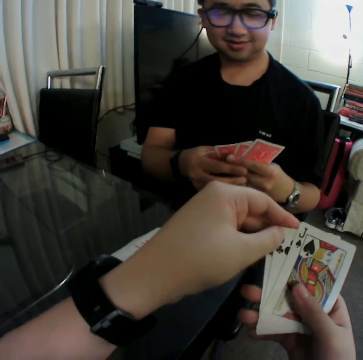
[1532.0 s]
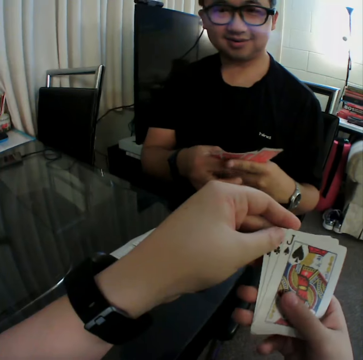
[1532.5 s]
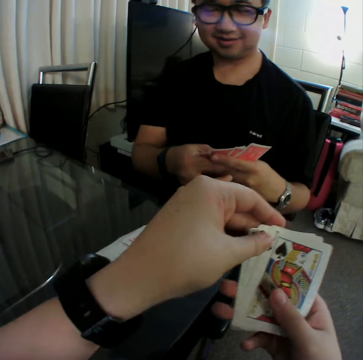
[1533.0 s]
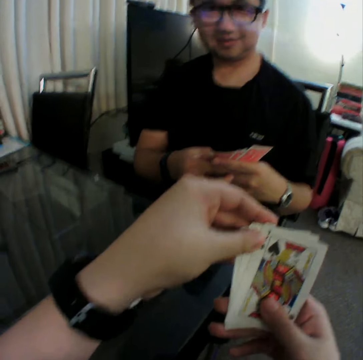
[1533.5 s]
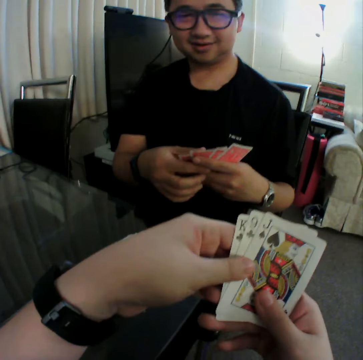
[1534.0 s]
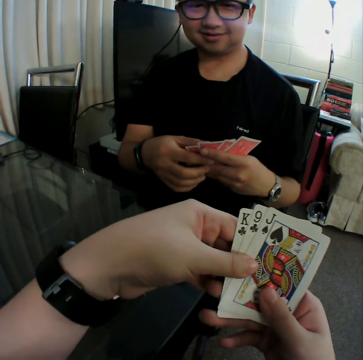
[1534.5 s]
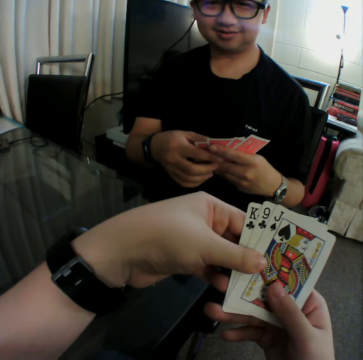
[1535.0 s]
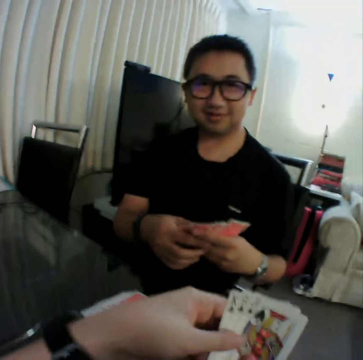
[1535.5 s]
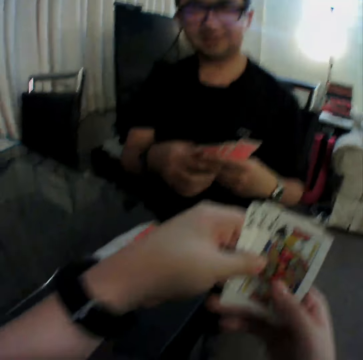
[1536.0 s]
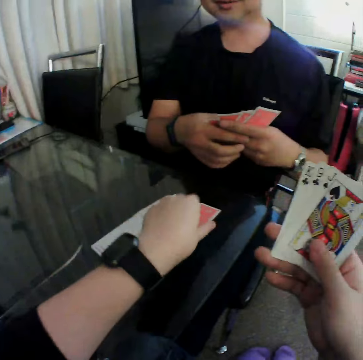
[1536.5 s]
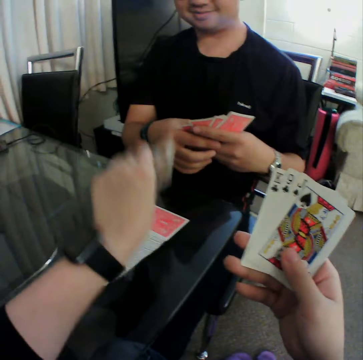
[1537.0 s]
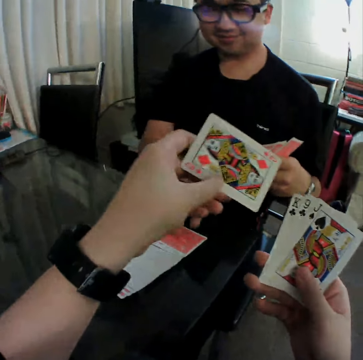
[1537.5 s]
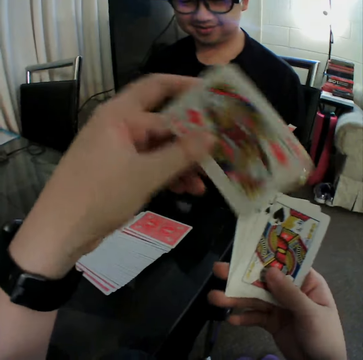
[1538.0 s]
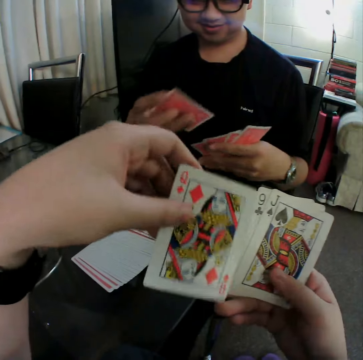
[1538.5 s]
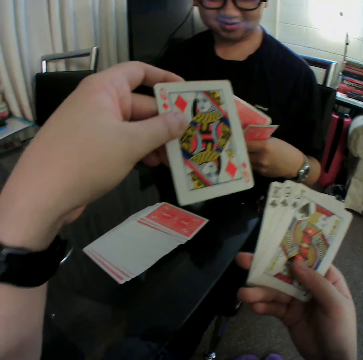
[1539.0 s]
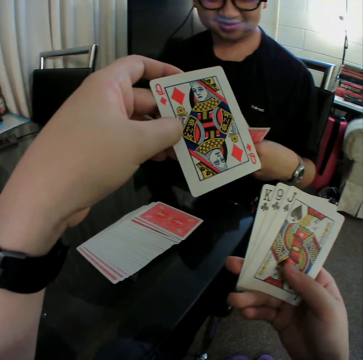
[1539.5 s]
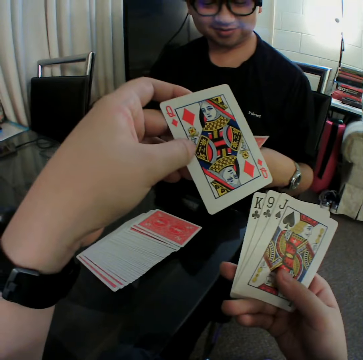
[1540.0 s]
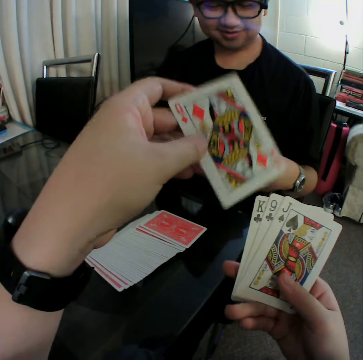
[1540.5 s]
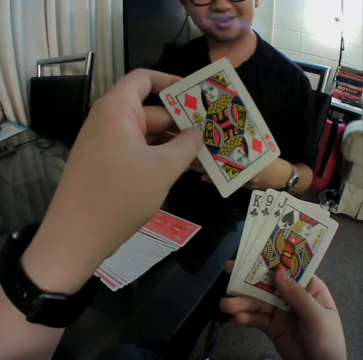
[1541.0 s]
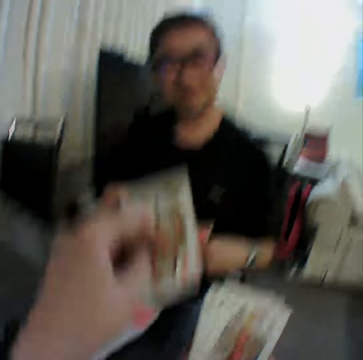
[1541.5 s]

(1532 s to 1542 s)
The camera wearer holds the cards with both hands. A man holds hands with both hands. The camera wearer picks a card from the deck on the table with his left hand. He checks the card. The man picks a card from the deck on the table with his right hand. He checks the card. He passes the card in his right hand to his left hand. He puts the card in between the cards.

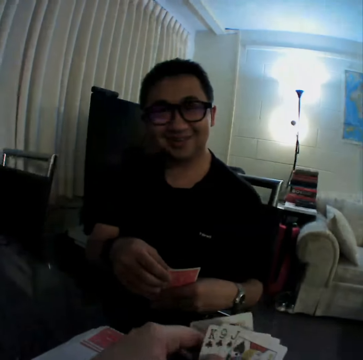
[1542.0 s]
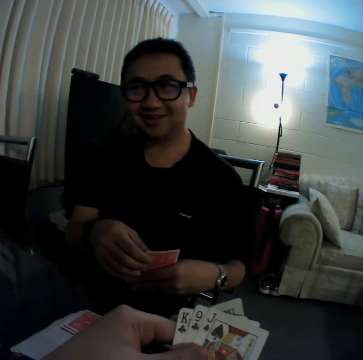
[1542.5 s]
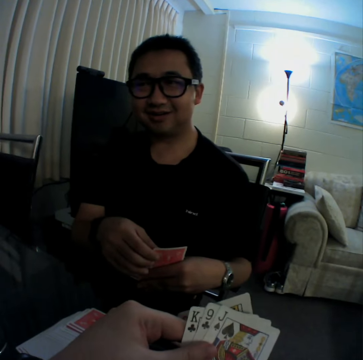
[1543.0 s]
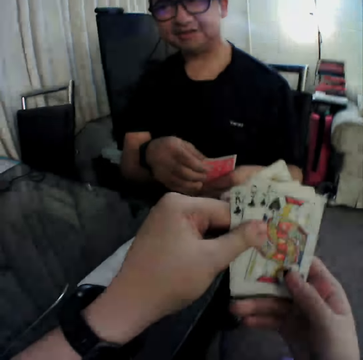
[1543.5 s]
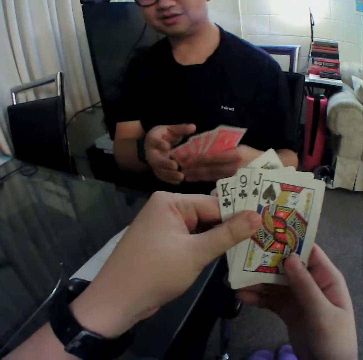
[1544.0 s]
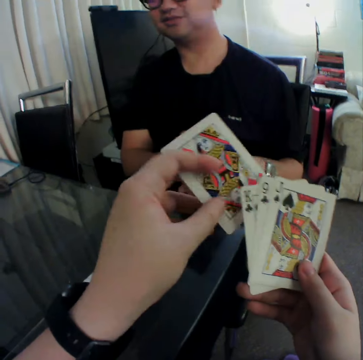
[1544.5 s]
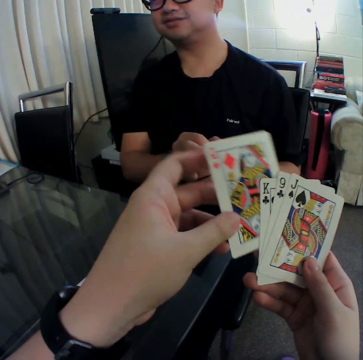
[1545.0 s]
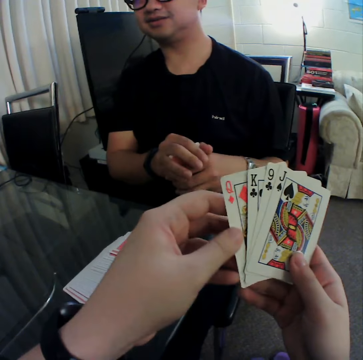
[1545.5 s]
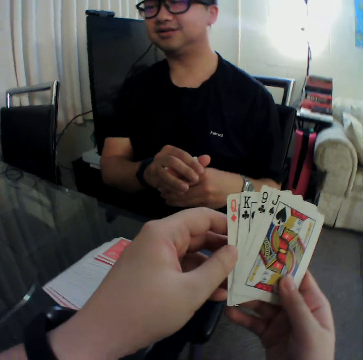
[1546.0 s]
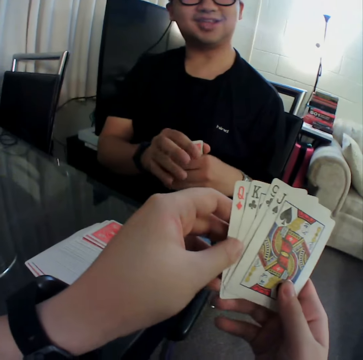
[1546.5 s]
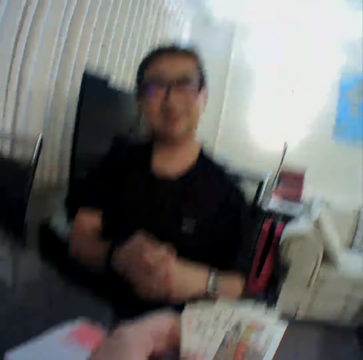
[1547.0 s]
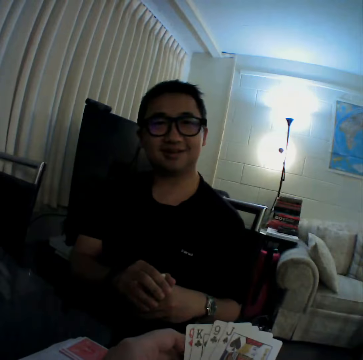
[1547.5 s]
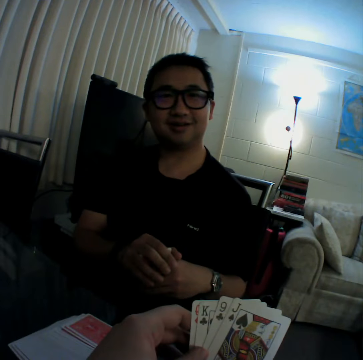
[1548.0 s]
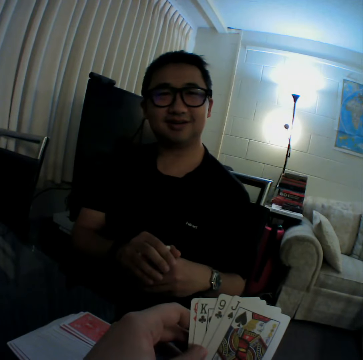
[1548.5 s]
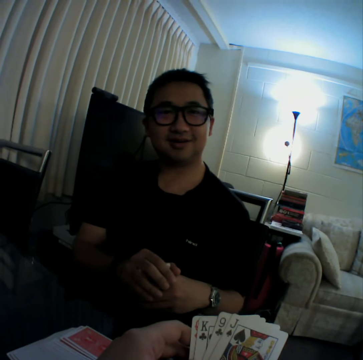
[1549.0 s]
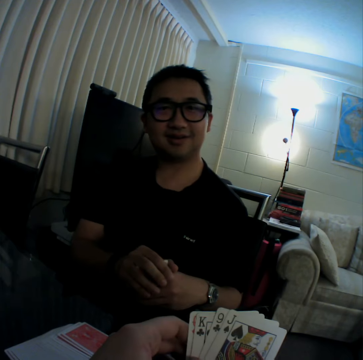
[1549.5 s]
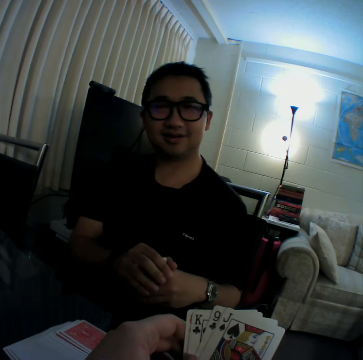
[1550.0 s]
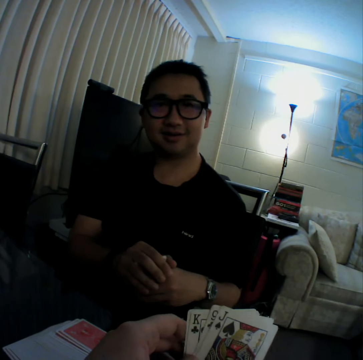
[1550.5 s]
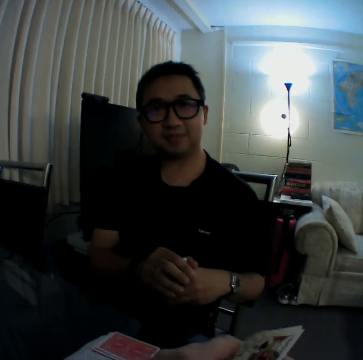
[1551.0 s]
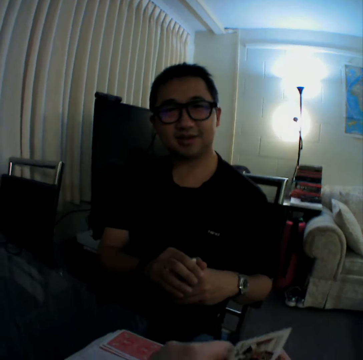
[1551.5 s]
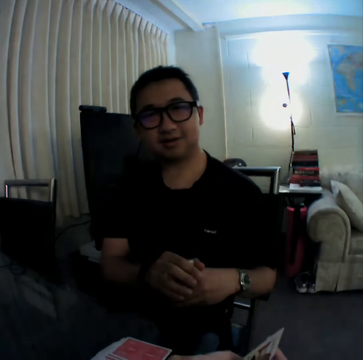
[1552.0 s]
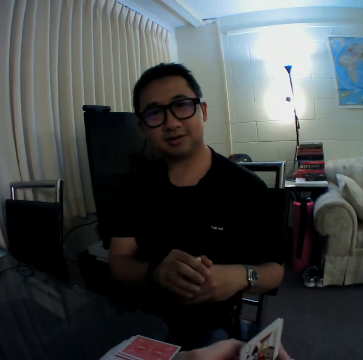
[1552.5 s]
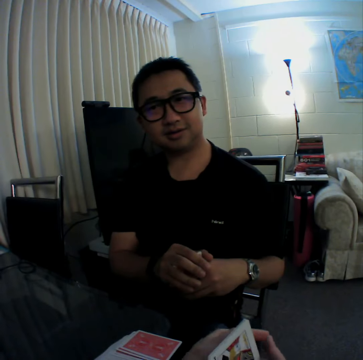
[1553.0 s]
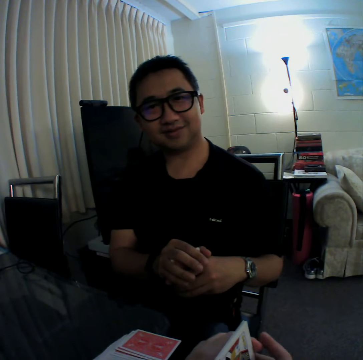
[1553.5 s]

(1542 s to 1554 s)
A man holds hands with both hands. The camera wearer holds the cards with both hands. The man folds the cards in his left hand with his right hand. The camera wearer picks up a card. He passes the card in his left hand to his right hand. He puts the card behind the cards. He holds the cards with both hands. The man holds hands with both hands. The man looks at the camera wearer.

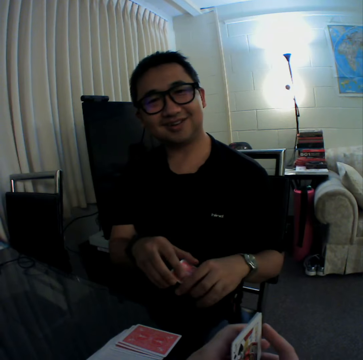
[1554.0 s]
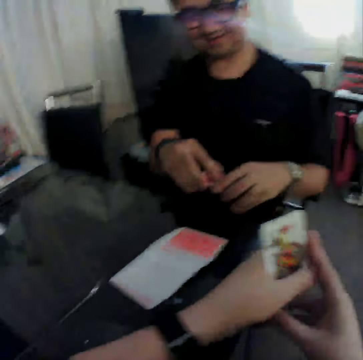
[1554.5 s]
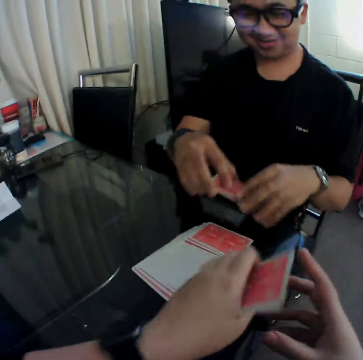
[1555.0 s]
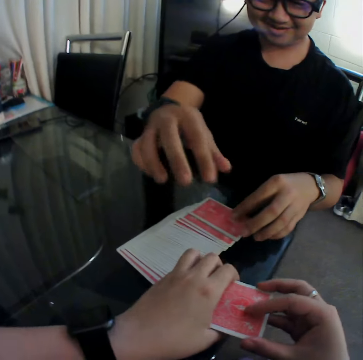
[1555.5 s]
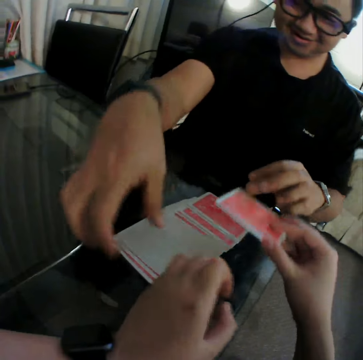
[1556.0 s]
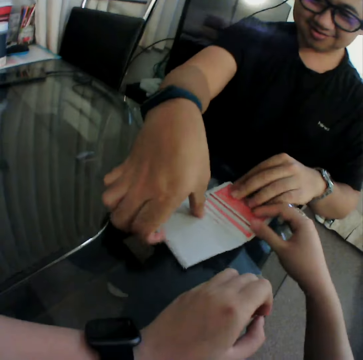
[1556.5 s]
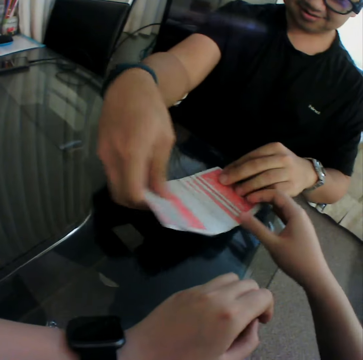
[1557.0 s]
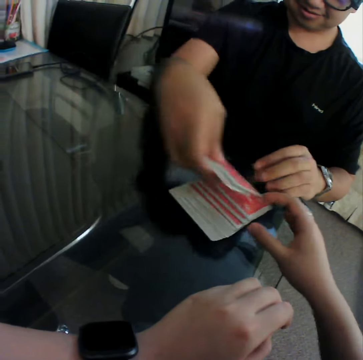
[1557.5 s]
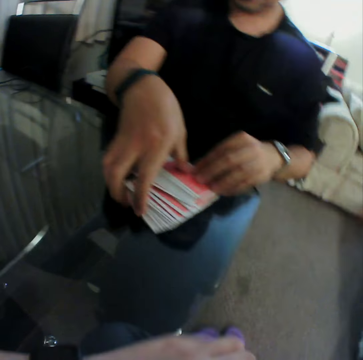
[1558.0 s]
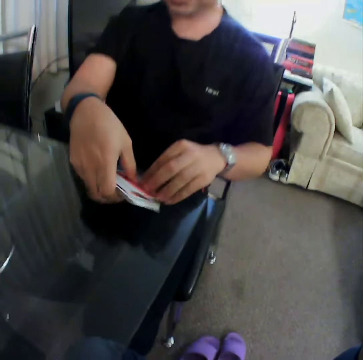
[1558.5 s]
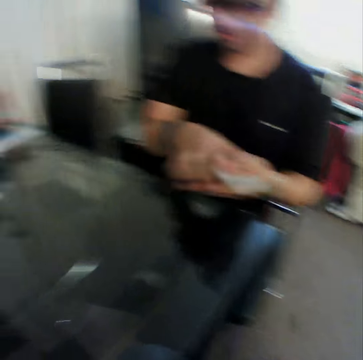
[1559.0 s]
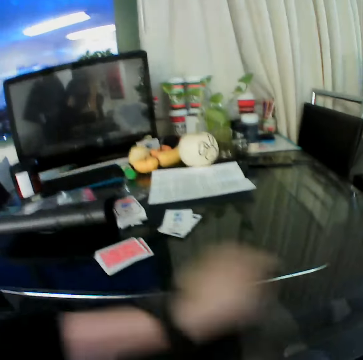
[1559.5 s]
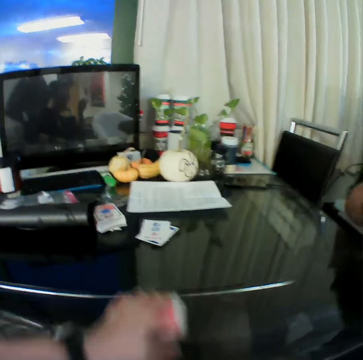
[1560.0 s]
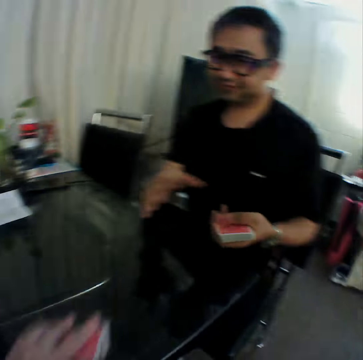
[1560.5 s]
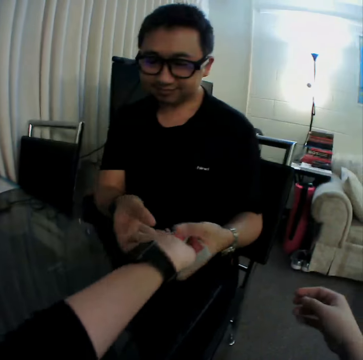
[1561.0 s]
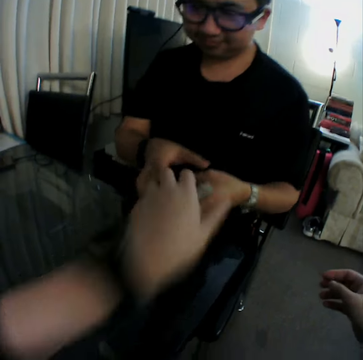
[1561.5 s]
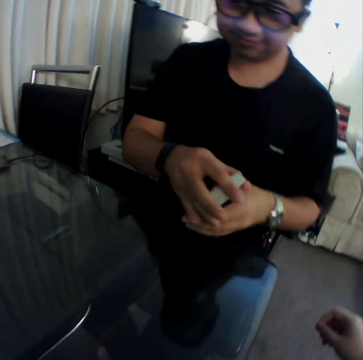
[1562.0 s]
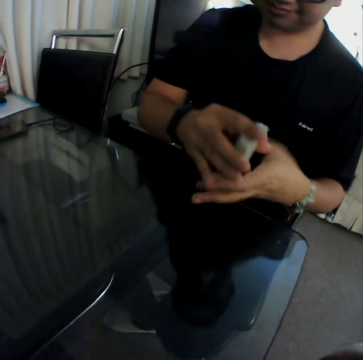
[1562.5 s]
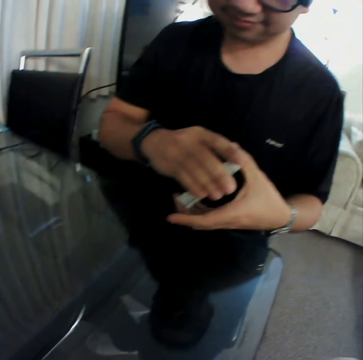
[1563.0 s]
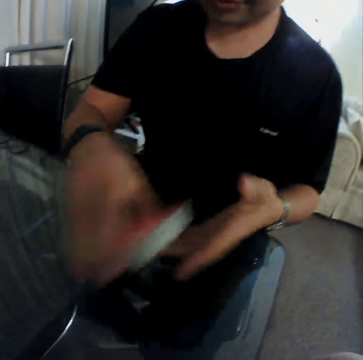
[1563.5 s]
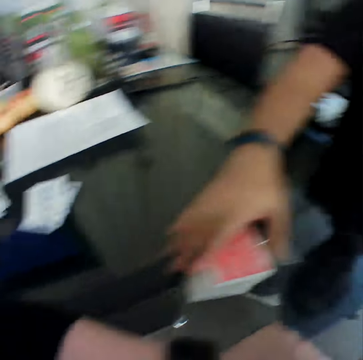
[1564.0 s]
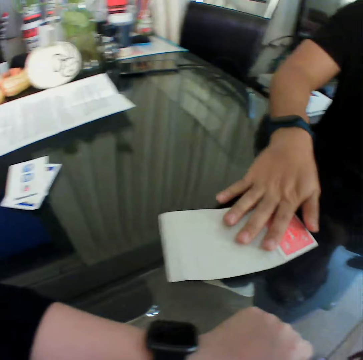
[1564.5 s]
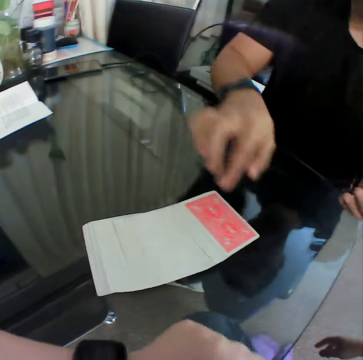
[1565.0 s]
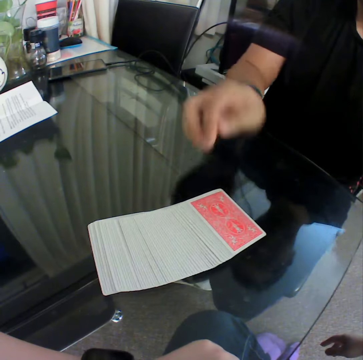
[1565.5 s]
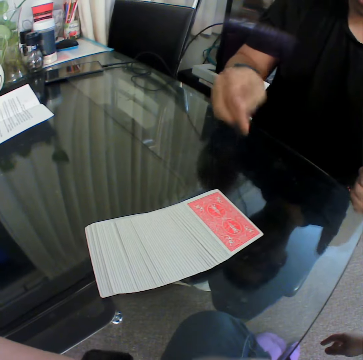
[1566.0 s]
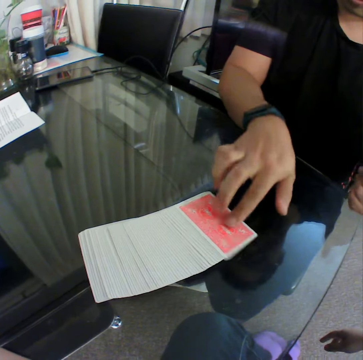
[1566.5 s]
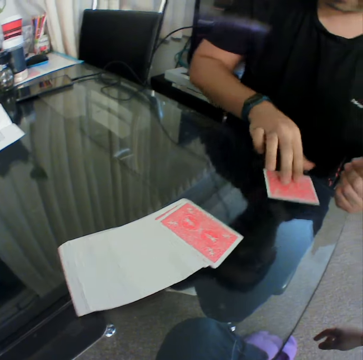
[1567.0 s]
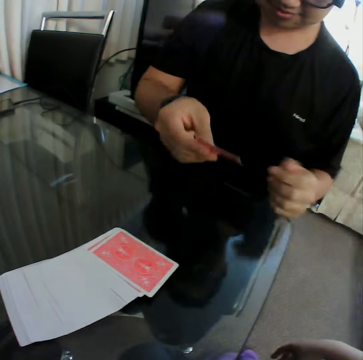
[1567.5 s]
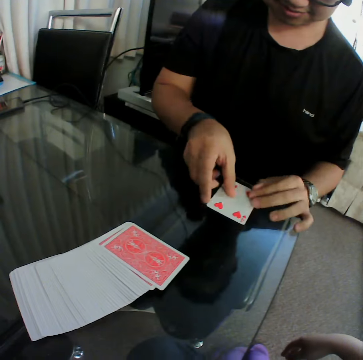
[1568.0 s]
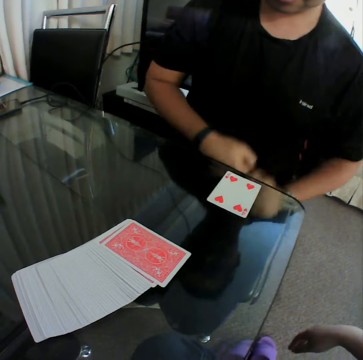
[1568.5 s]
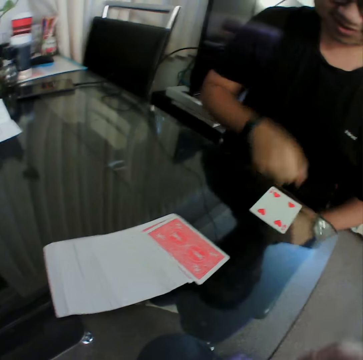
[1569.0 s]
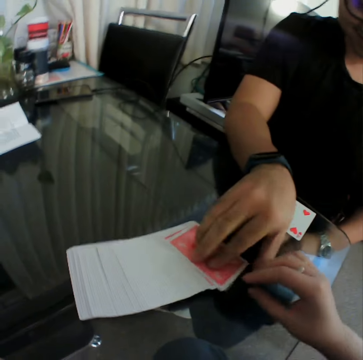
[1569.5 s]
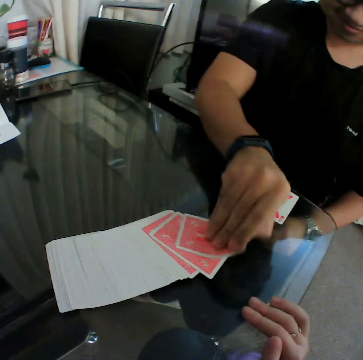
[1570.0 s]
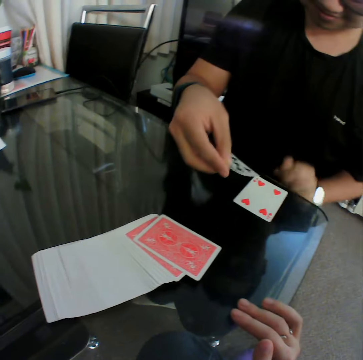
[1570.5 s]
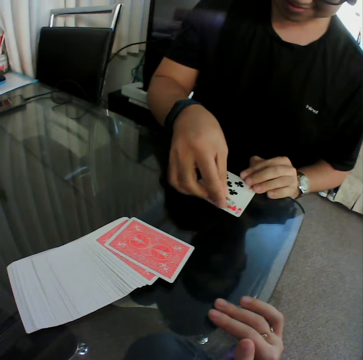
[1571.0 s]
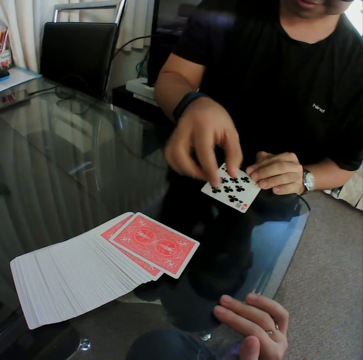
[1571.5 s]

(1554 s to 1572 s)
A man puts the cards on the cards. The camera wearer places the cards in his right hand on the table. The man packs the cards. The man picks up cards, puts the cards on the cards, picks up cards, and holds the cards with both hands. The camera wearer picks up the cards on the table with his left hand. He pulls the cards. He passes the cards in his left hand to the man. He puts the card behind the cards. The man holds the cards with both hands. The man places the cards in his right hand on the table, spreads the cards on the table, and gestures his hand. The man picks up a card from a deck on the table with his right hand. The man checks the card and places the card in his right hand on the table. The man picks up a card from the deck on the table with his right hand. The man places the card in his right hand on the table and checks the card. The camera wearer holds the table.
